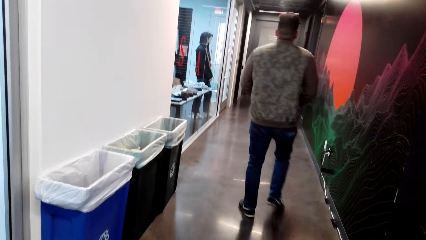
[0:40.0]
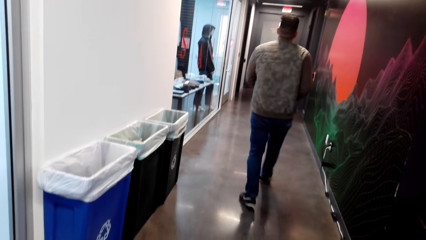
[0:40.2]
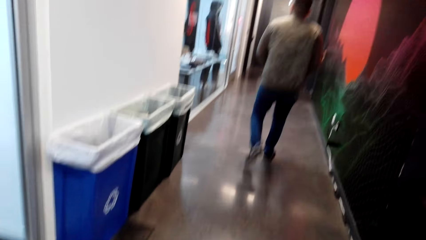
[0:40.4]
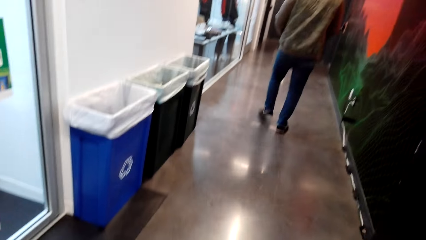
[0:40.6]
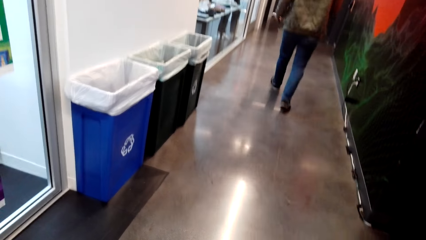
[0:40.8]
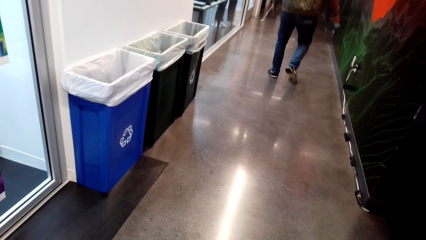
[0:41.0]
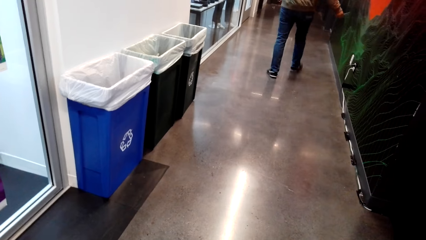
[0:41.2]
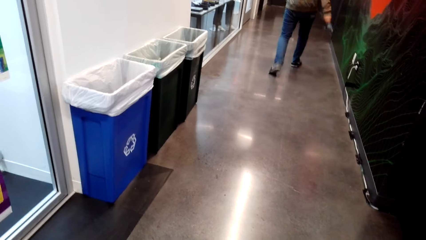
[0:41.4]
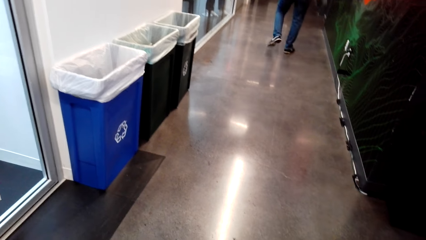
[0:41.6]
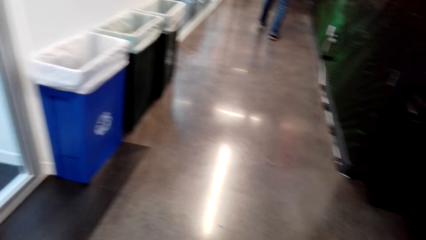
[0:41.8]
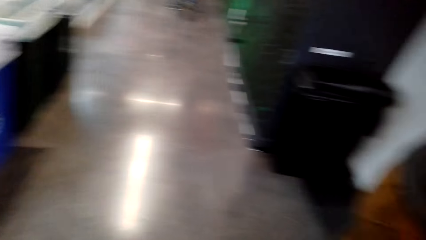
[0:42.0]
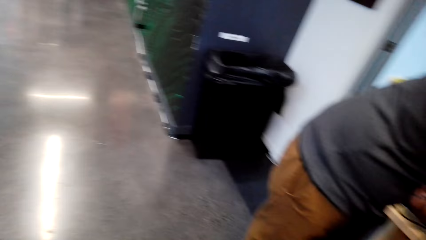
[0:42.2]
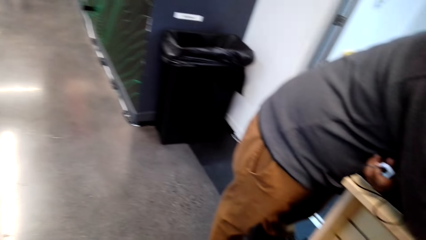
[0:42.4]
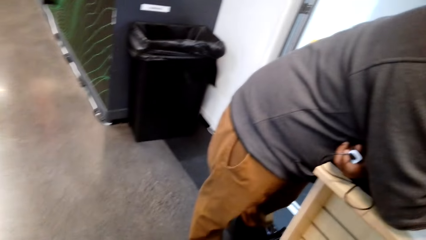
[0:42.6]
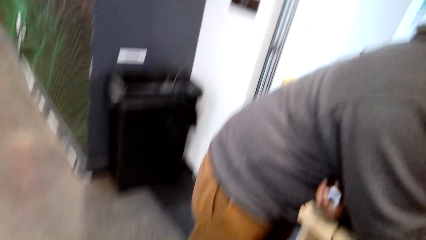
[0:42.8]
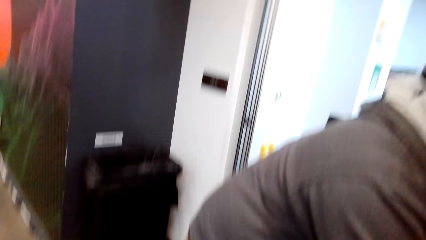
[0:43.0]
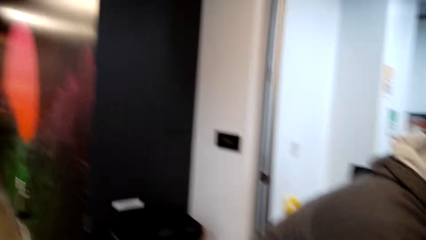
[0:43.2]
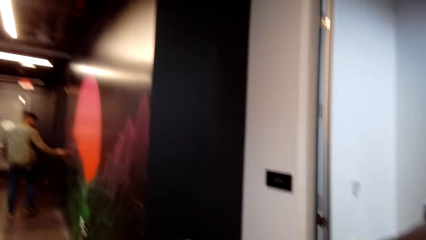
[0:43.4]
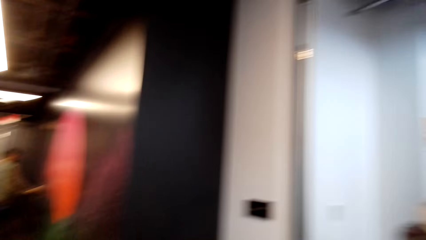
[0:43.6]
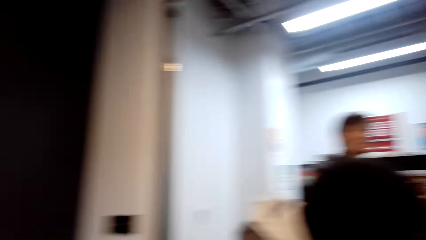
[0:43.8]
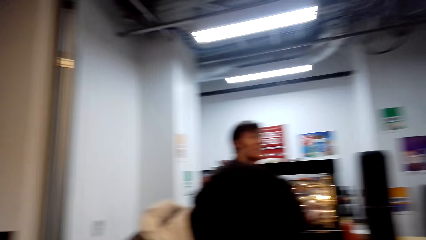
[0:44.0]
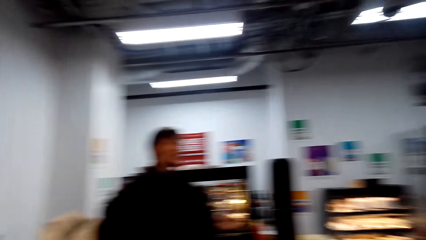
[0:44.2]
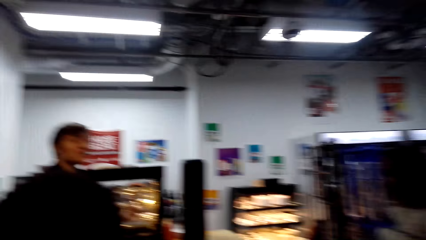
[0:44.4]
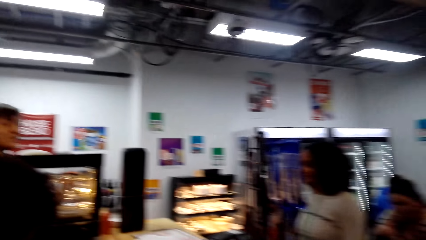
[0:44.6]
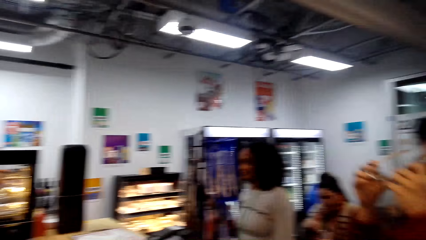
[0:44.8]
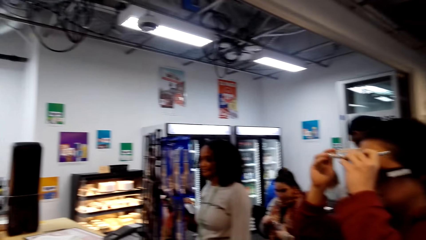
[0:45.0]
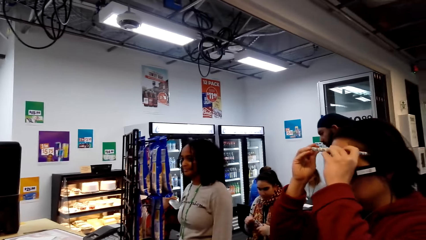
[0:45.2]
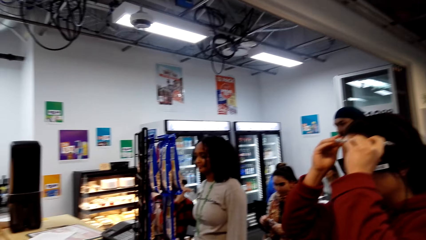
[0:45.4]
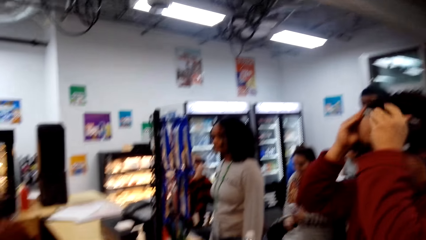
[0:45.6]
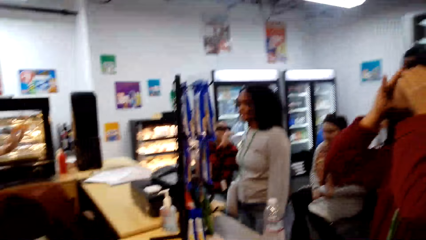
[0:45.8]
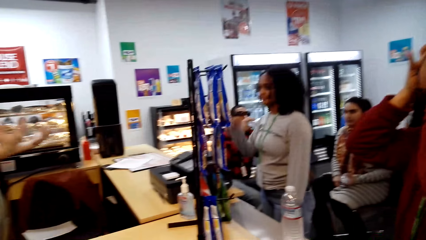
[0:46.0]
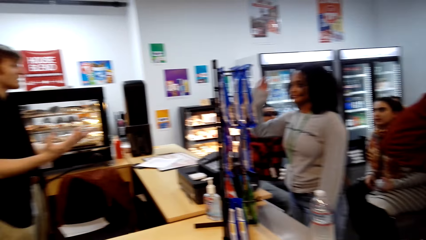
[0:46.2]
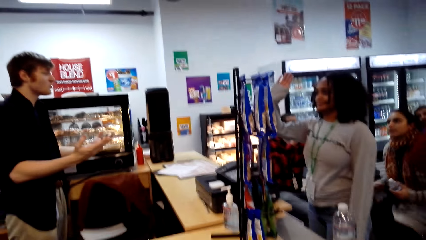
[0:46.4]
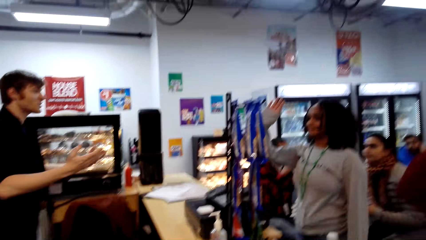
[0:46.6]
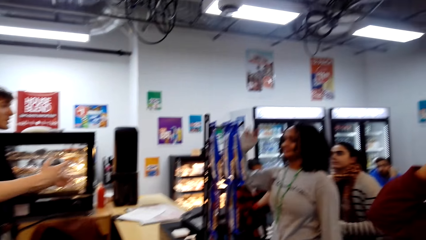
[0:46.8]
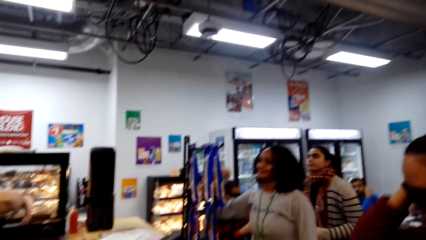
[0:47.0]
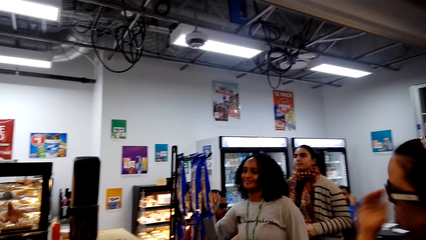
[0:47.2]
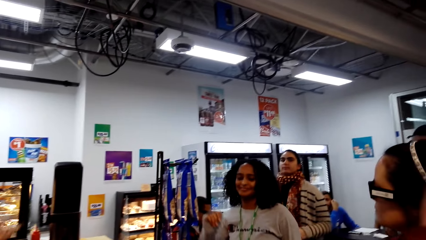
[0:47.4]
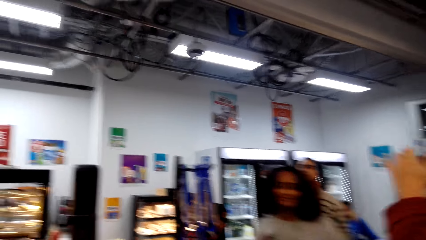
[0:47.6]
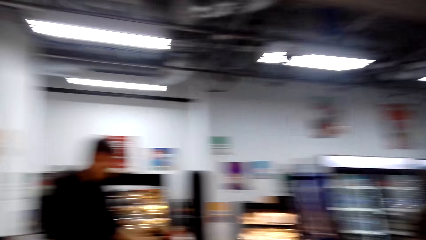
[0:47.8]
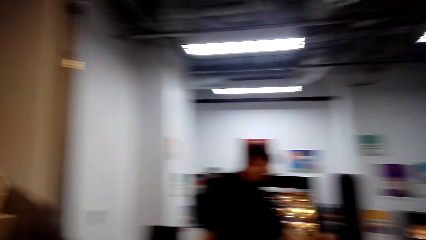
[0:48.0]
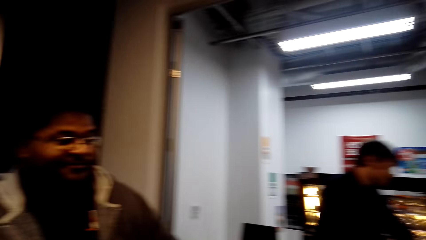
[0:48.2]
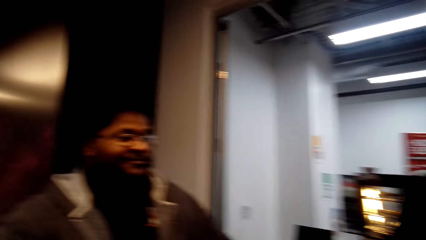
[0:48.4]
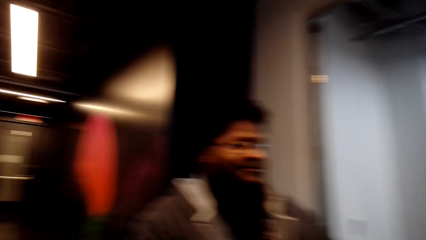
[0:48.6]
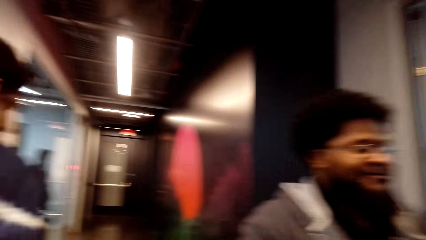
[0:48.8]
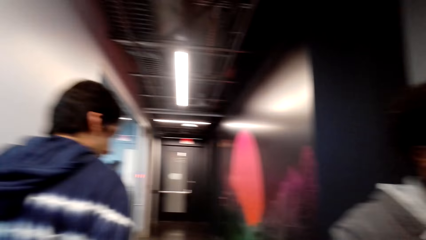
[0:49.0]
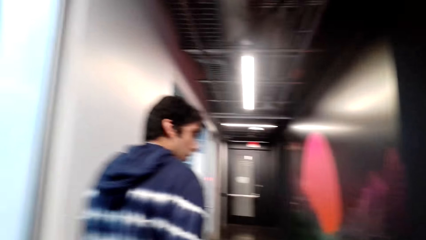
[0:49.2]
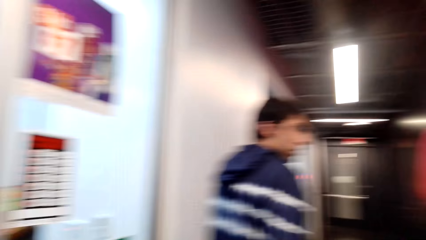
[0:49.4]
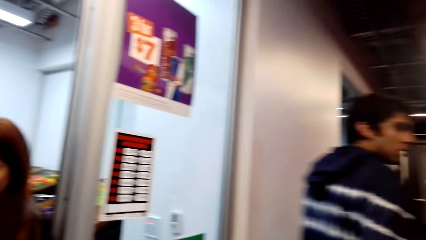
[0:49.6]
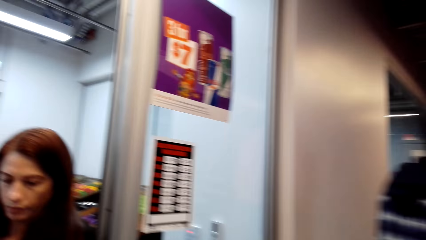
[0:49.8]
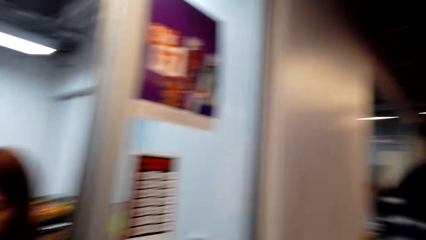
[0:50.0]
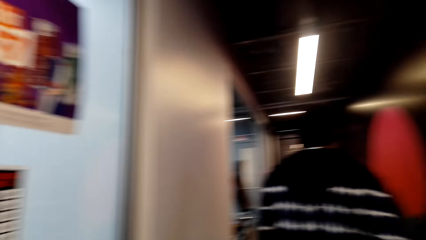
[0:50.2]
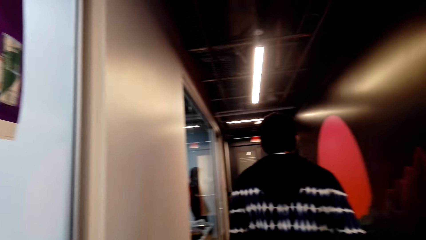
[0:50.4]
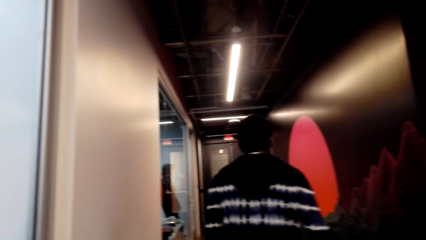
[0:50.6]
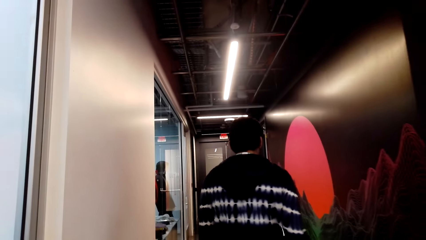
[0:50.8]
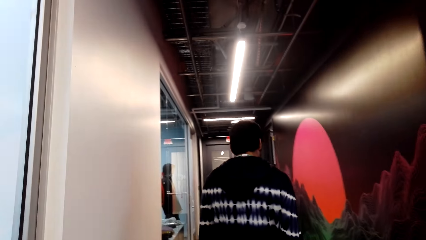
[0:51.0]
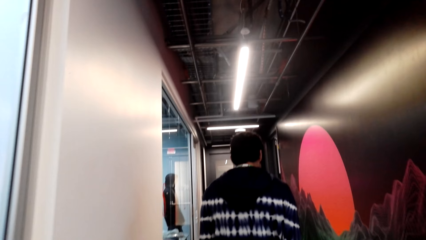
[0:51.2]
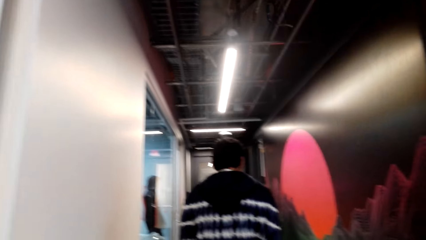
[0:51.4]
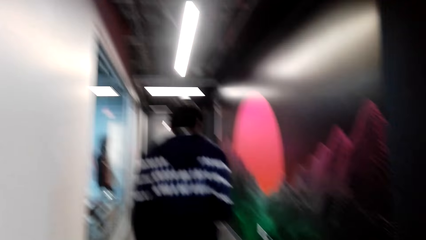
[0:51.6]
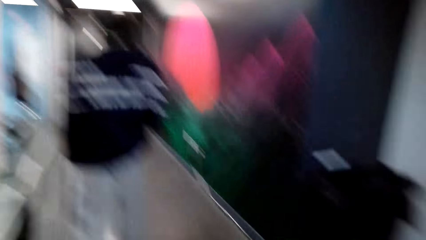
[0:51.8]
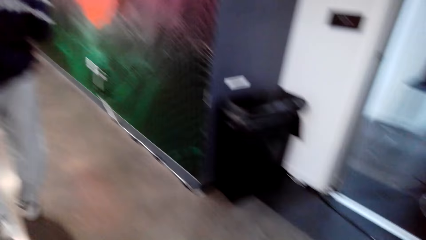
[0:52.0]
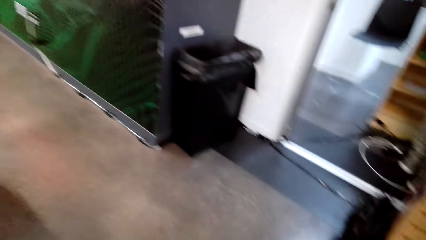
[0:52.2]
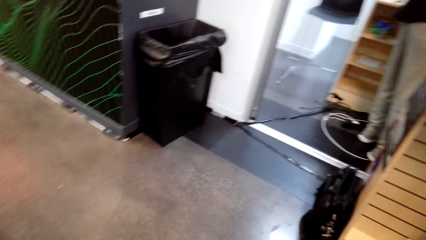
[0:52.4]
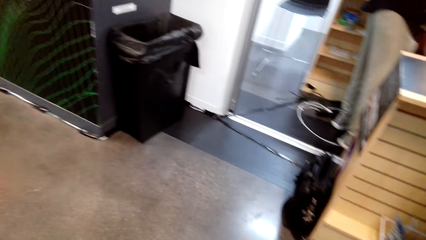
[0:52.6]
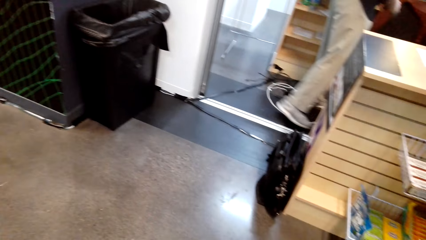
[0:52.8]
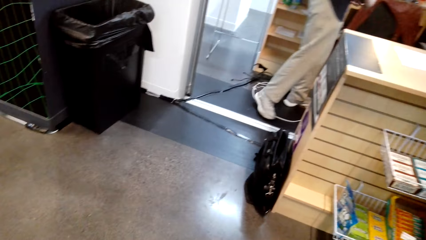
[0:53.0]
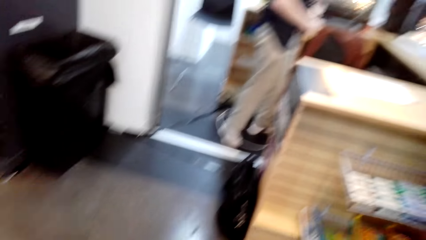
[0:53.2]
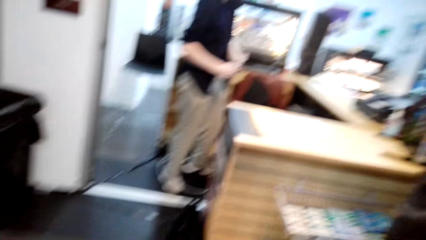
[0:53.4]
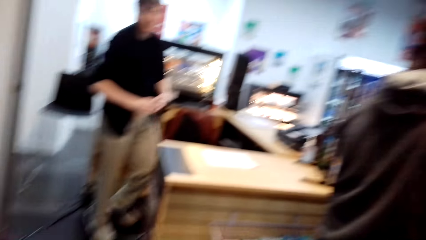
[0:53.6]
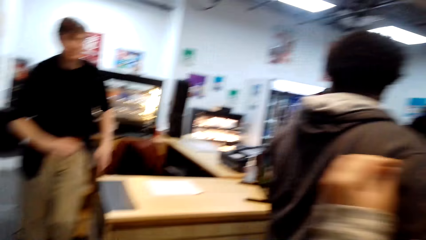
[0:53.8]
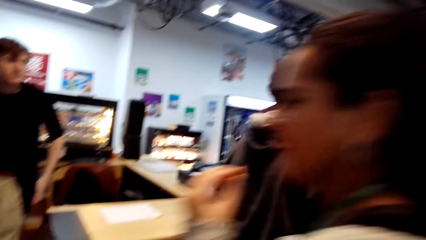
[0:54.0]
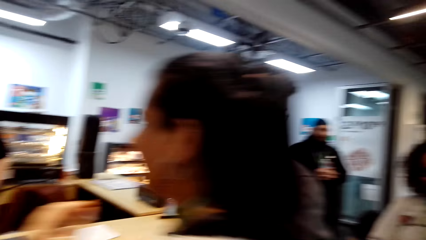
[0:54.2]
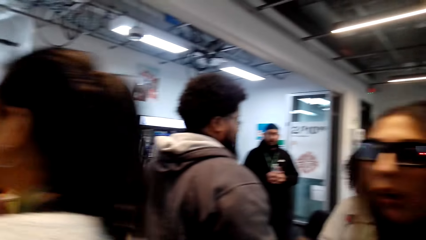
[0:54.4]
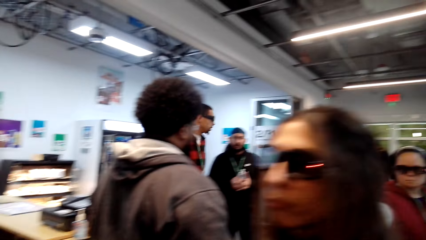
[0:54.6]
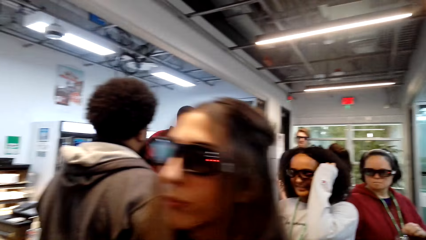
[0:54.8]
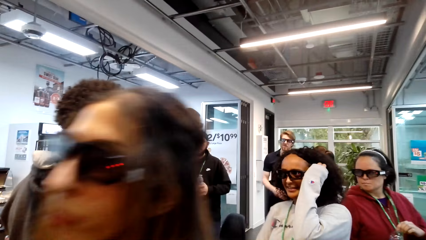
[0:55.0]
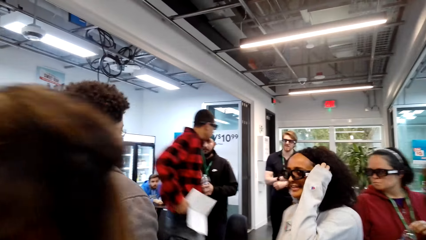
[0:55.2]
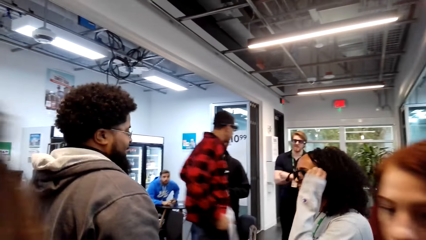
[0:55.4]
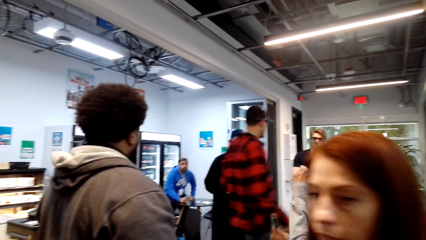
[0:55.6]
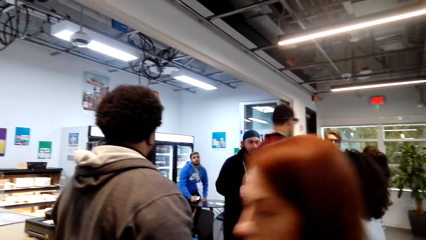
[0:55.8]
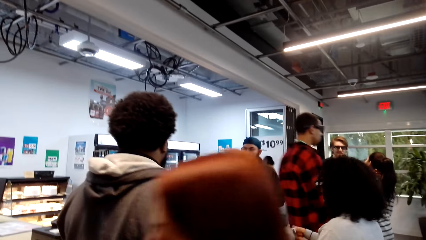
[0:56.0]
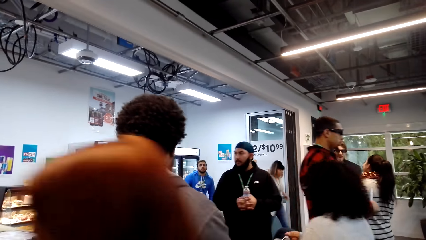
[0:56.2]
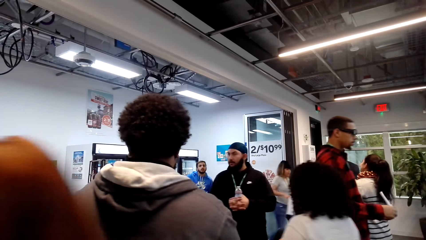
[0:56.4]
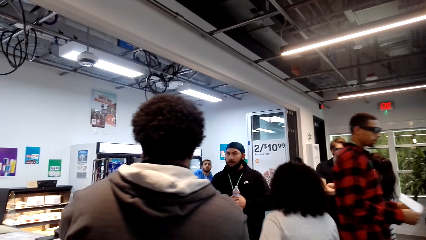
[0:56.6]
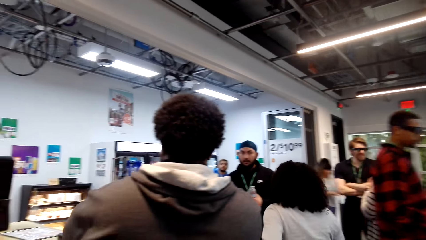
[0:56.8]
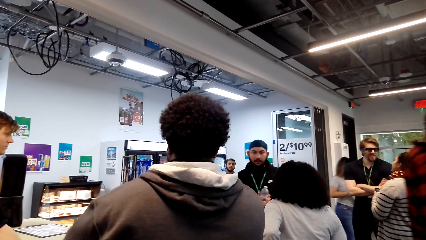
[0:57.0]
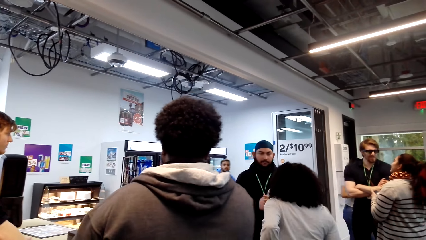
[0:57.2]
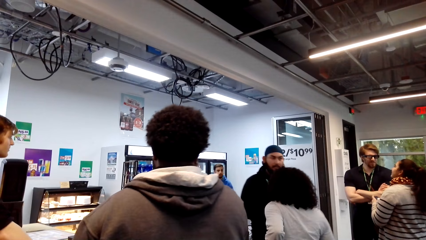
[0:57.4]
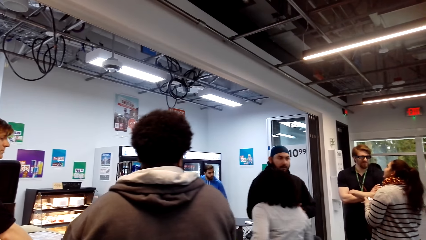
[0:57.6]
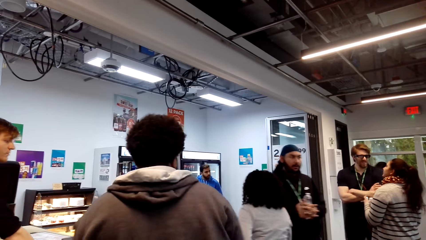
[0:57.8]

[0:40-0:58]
The camera wearer looks around the store.
